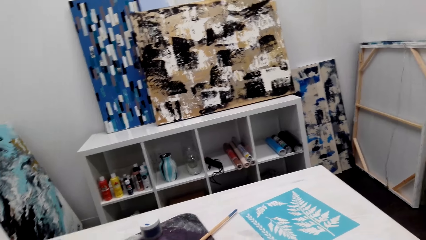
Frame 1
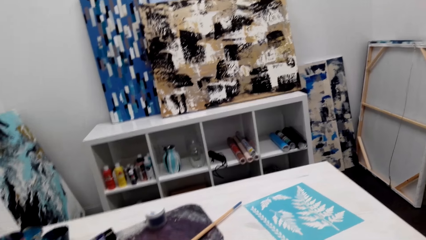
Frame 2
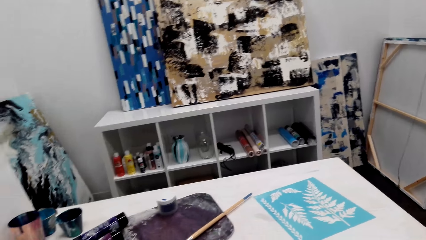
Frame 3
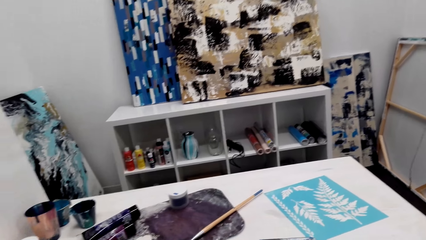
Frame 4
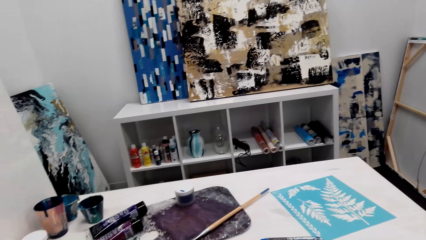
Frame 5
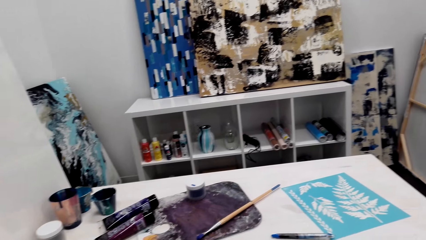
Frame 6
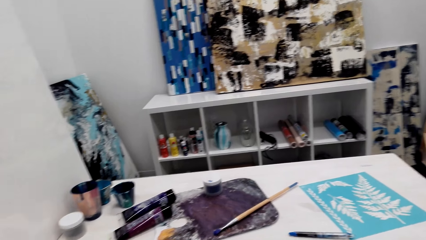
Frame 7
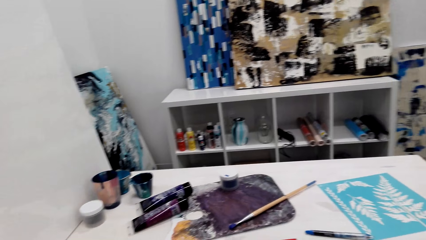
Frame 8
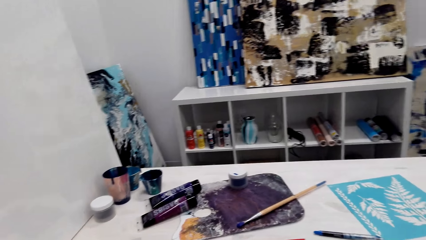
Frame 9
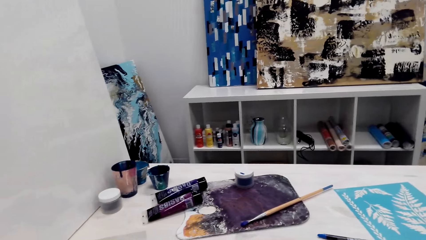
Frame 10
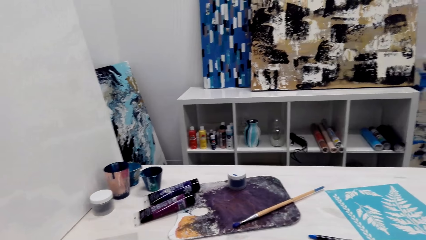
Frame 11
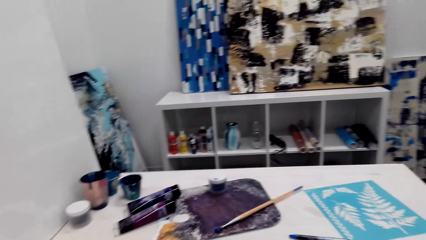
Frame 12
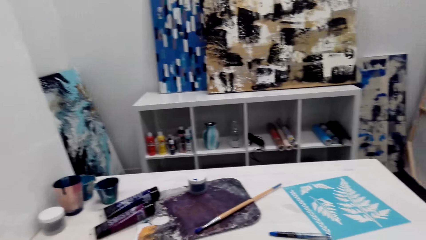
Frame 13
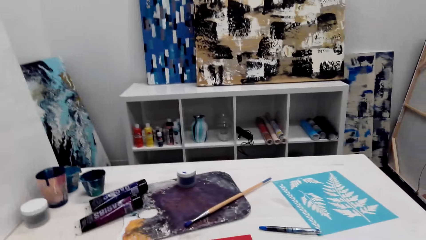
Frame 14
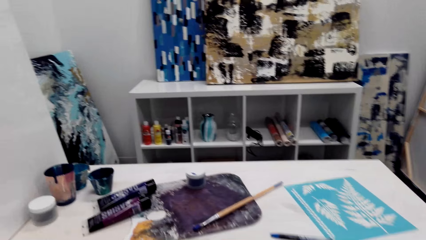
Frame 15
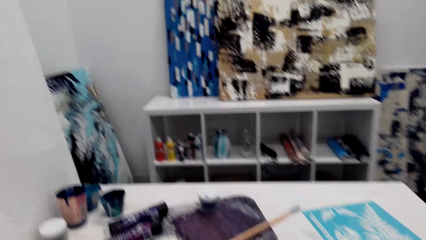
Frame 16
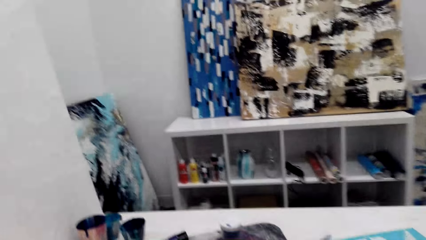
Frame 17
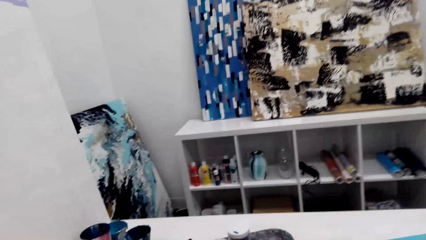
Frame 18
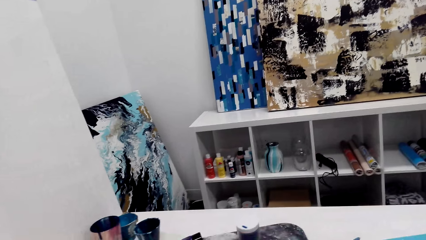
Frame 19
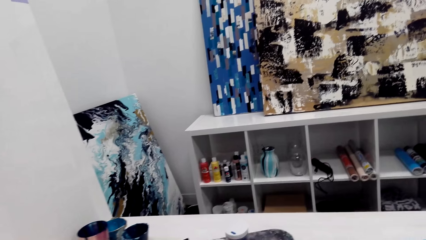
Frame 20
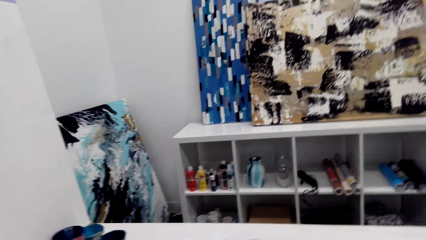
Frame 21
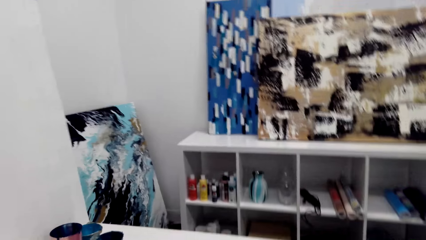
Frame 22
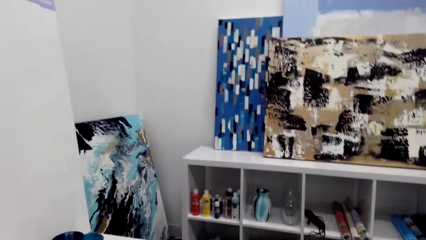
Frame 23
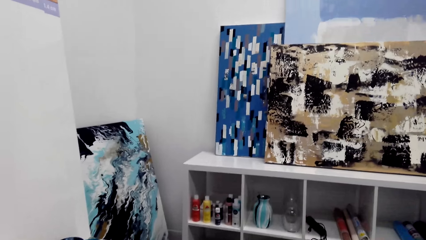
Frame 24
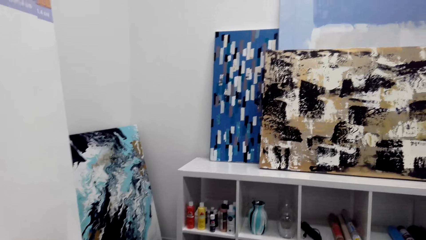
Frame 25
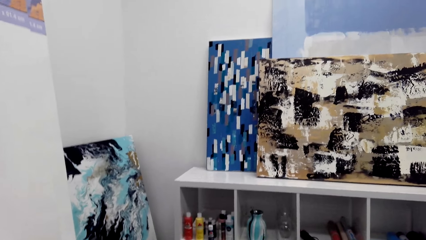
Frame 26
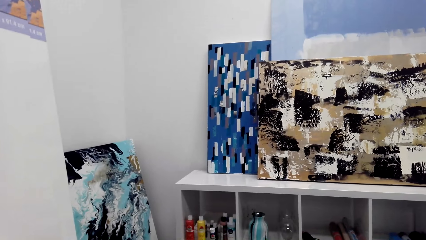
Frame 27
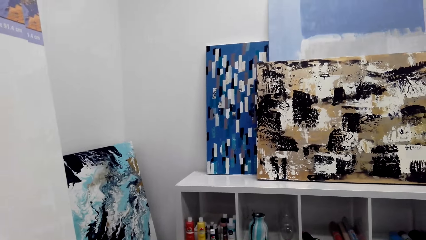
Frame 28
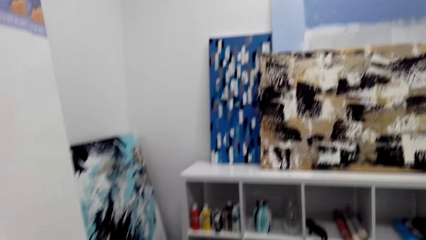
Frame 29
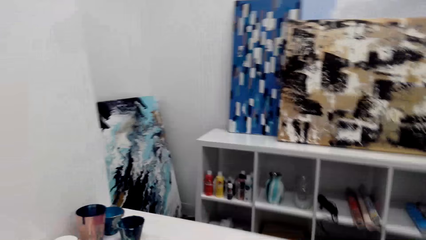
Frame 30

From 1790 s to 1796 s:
The camera wearer talks in the room.

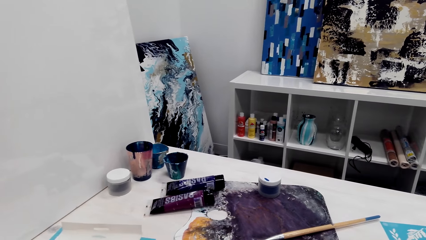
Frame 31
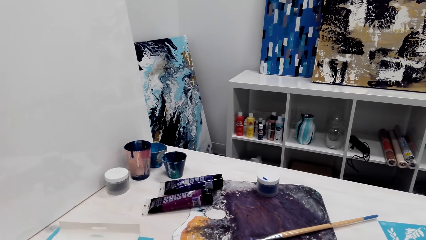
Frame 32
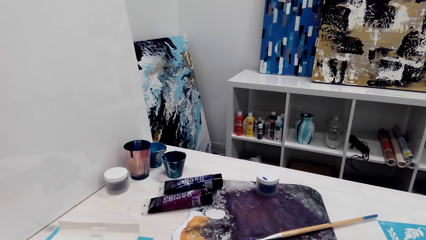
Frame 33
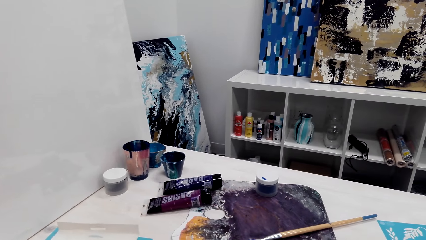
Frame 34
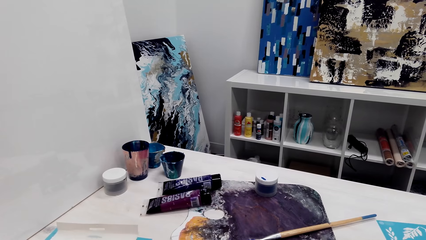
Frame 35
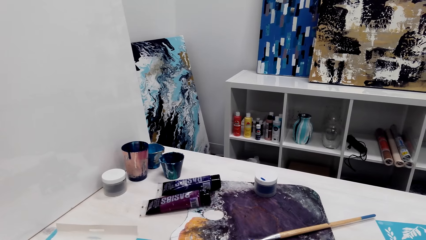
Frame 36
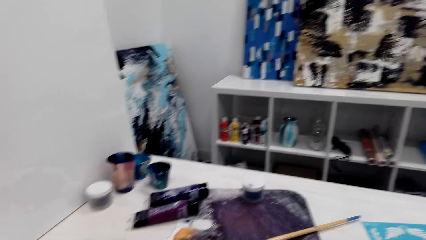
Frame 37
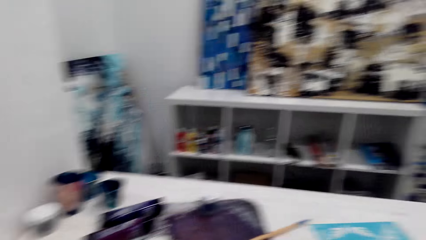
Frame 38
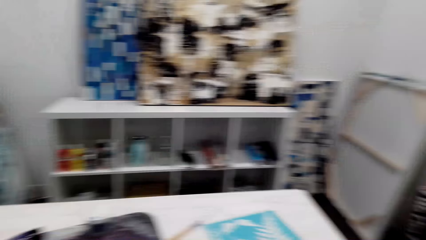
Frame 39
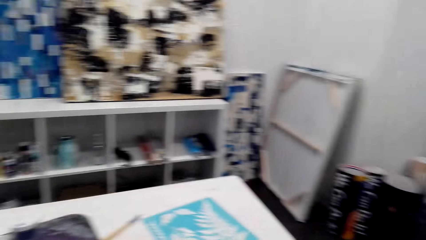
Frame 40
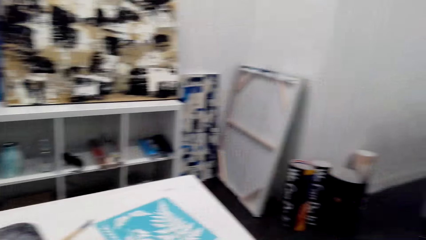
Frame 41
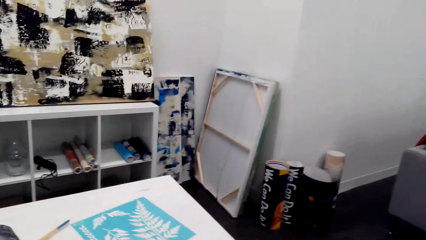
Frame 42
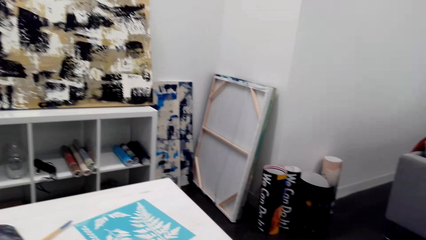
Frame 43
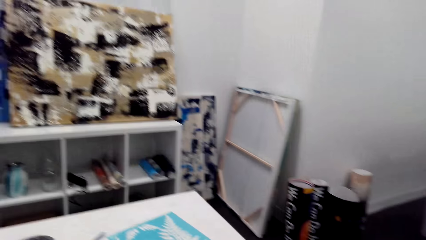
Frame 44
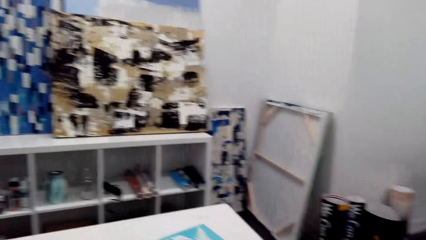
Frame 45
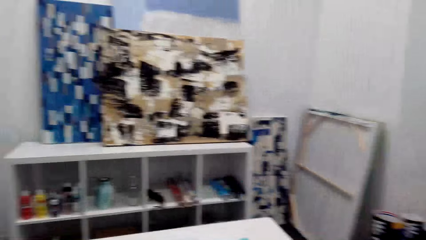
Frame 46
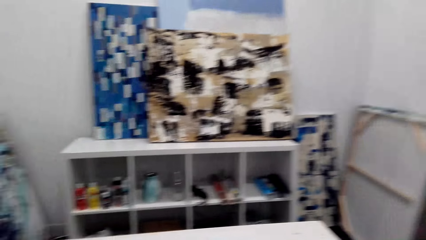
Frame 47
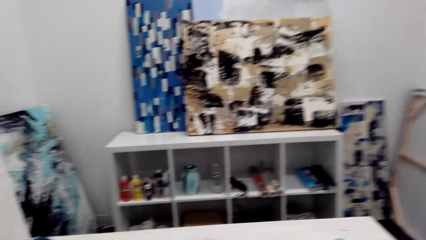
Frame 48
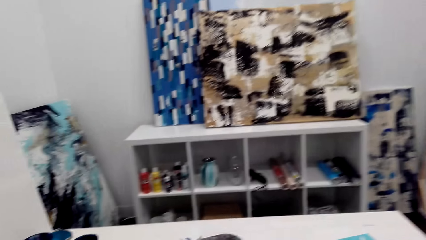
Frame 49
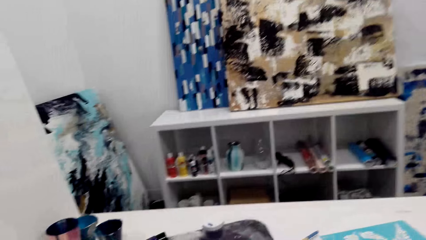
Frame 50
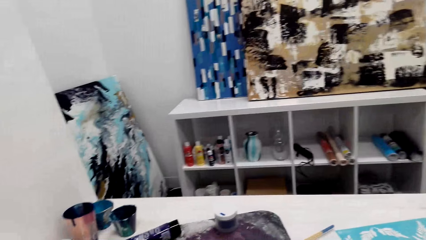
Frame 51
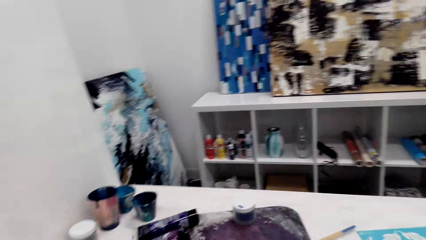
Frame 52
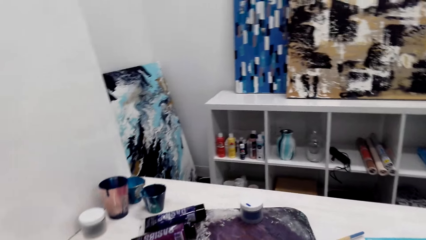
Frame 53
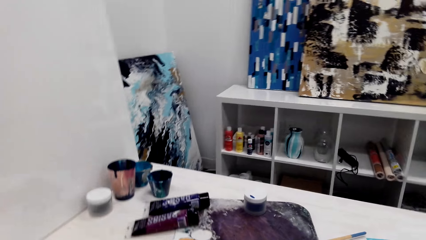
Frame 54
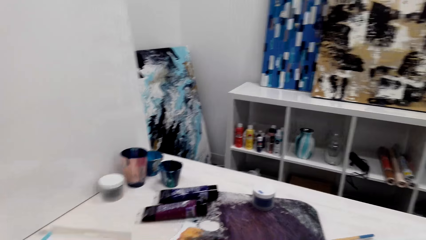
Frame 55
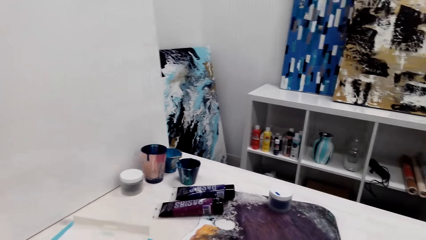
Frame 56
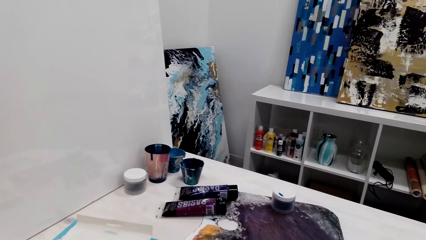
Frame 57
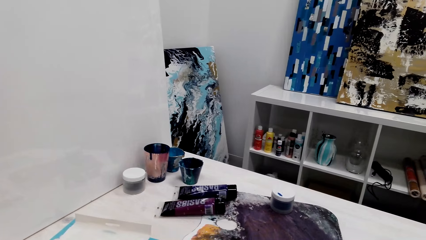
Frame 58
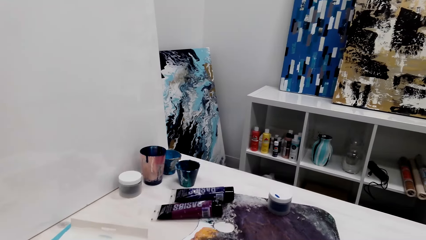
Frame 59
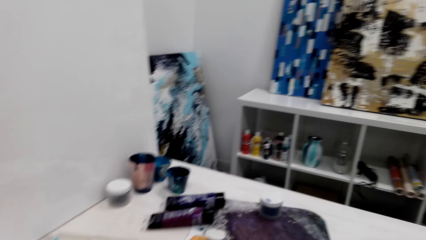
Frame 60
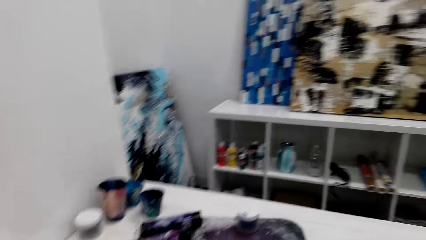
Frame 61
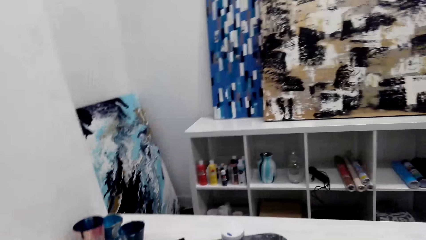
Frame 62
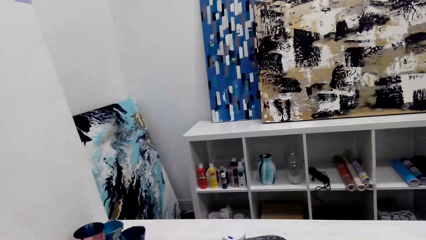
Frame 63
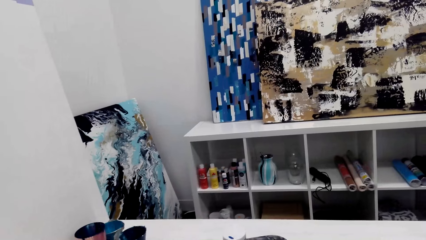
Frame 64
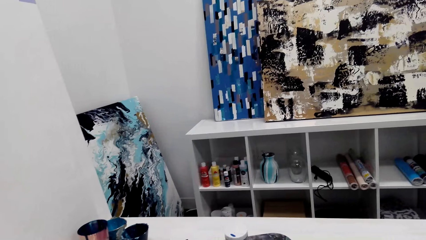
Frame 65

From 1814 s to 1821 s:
The camera wearer looks around.

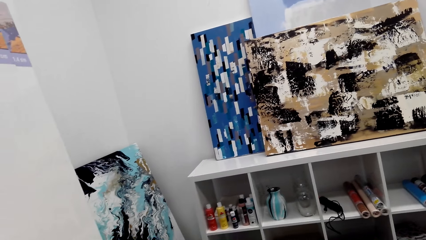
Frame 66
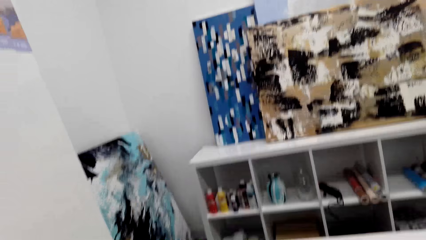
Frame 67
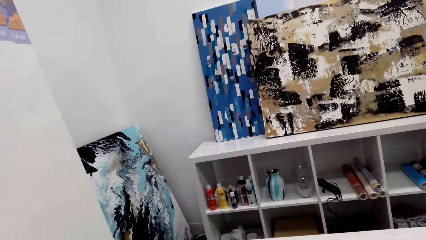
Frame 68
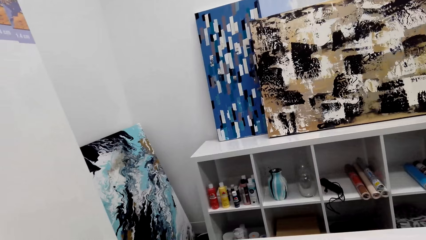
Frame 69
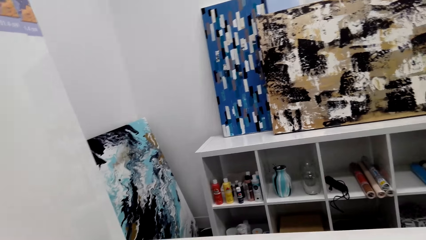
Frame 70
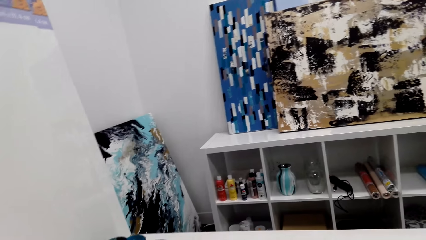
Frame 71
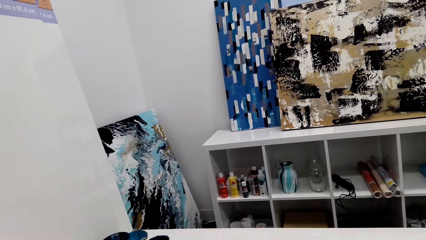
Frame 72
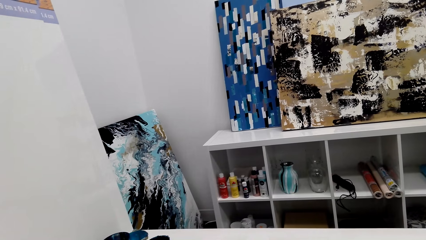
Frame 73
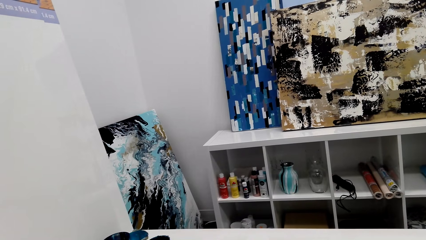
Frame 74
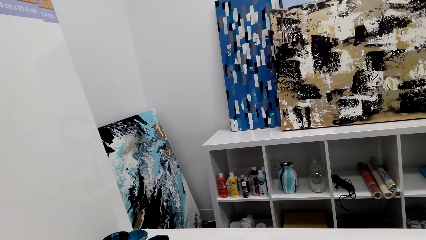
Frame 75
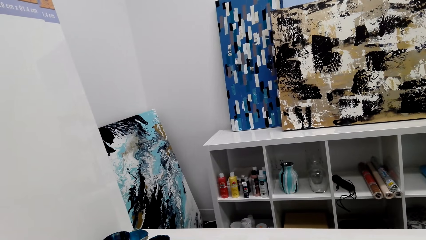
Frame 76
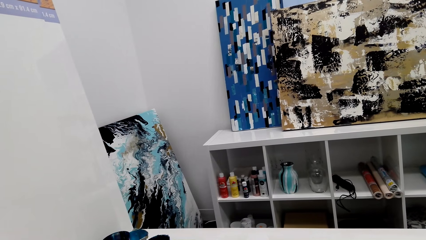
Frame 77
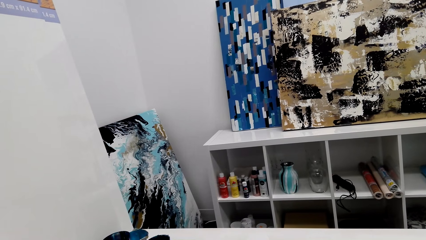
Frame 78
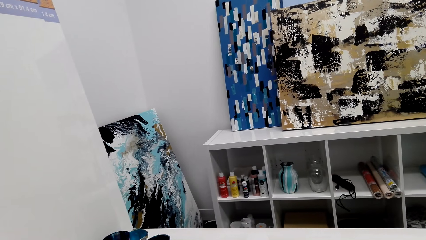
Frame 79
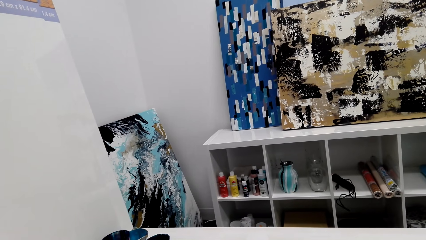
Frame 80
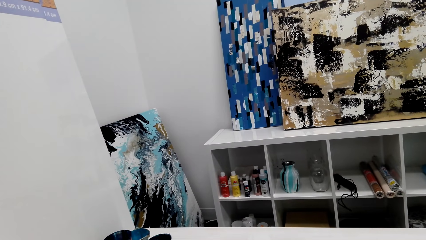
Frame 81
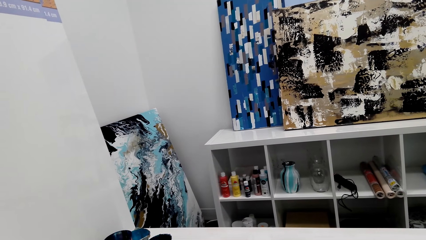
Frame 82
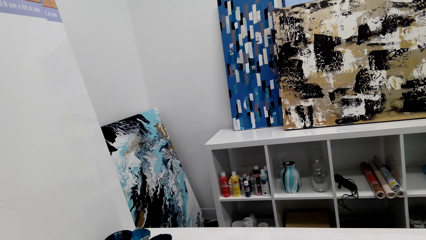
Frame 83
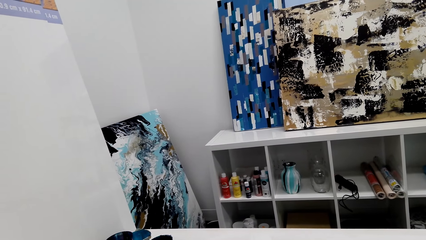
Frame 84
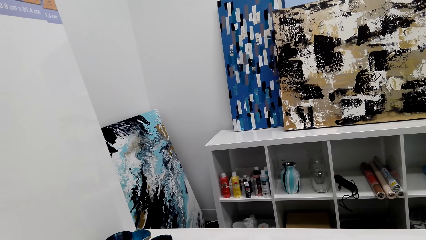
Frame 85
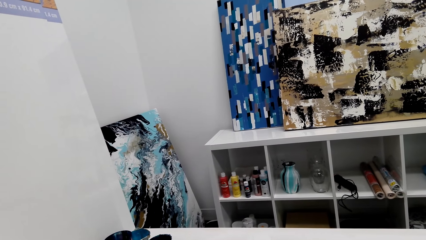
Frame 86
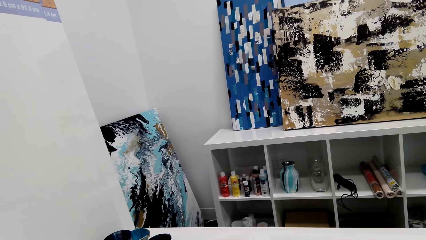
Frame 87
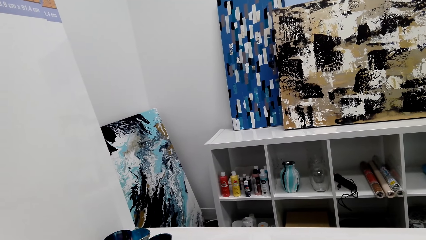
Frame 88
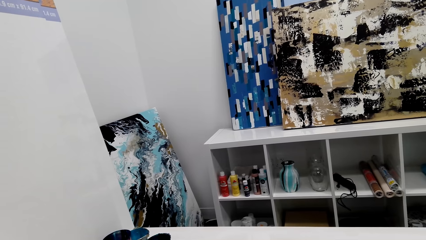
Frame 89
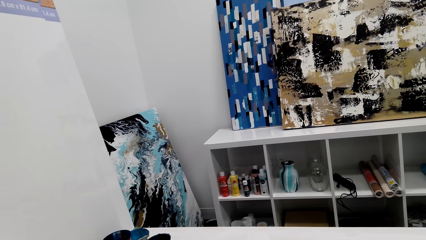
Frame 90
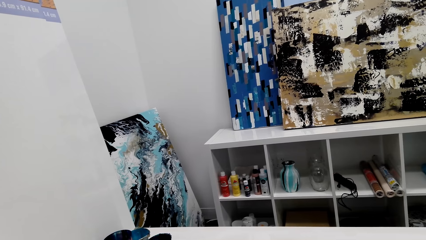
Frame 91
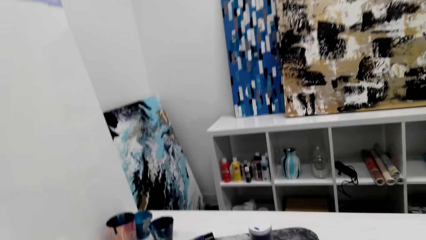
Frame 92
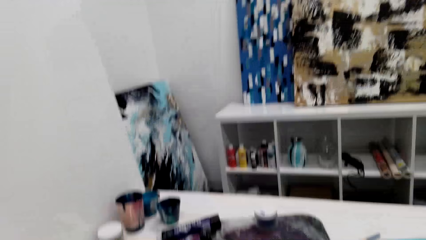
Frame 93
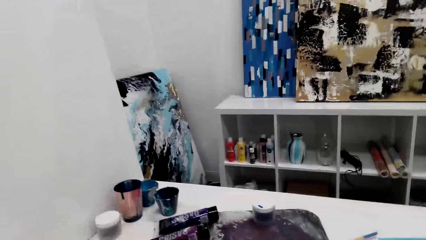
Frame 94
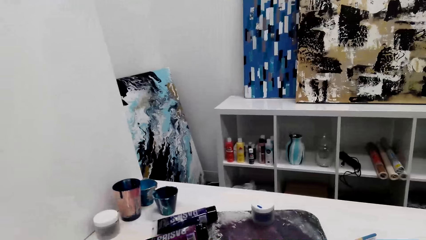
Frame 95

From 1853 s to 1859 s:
Someone talks in the room. The camera wearer talks in the room.
